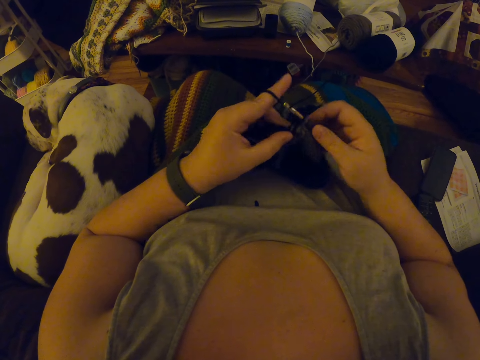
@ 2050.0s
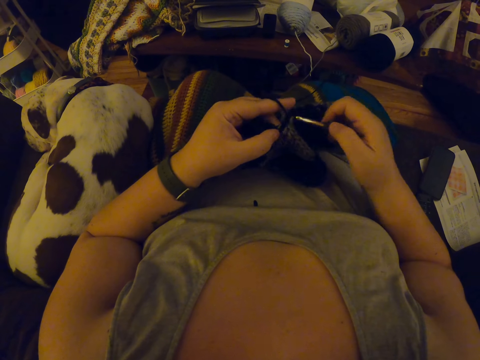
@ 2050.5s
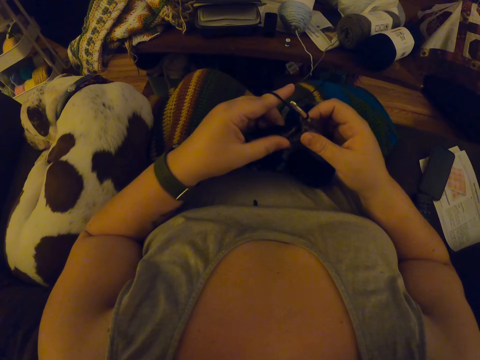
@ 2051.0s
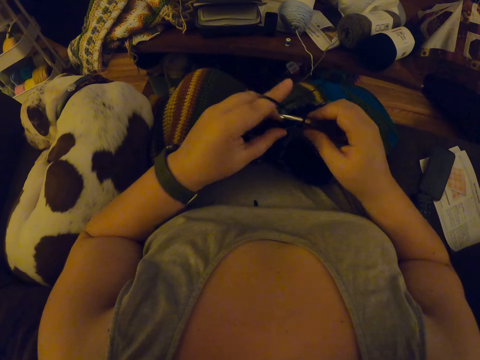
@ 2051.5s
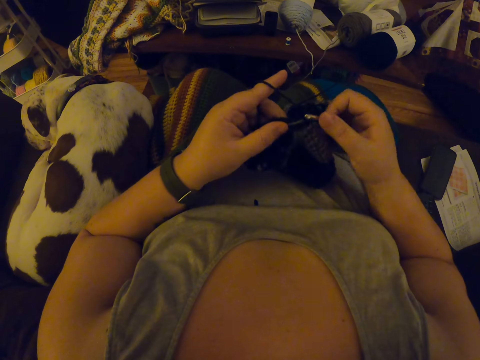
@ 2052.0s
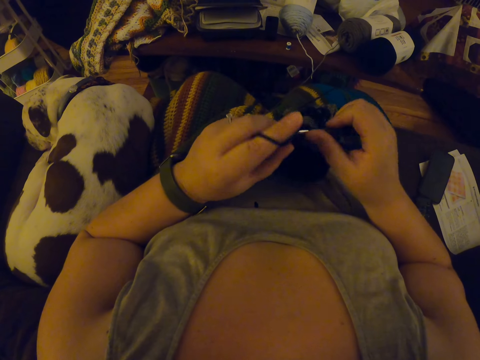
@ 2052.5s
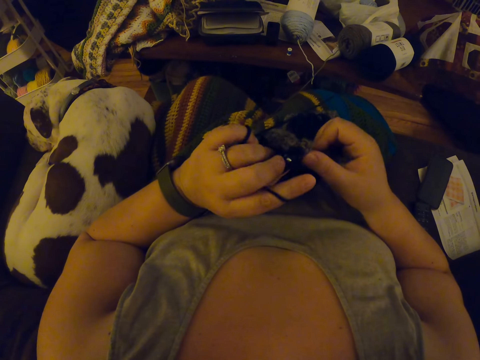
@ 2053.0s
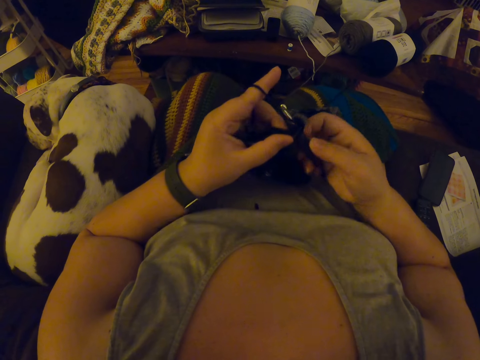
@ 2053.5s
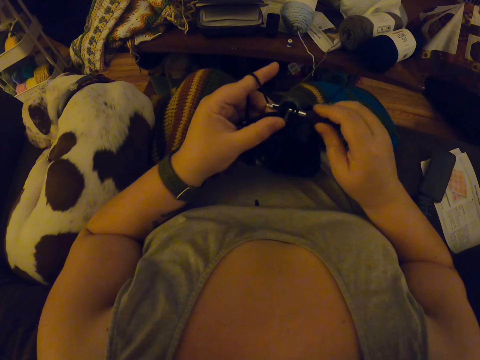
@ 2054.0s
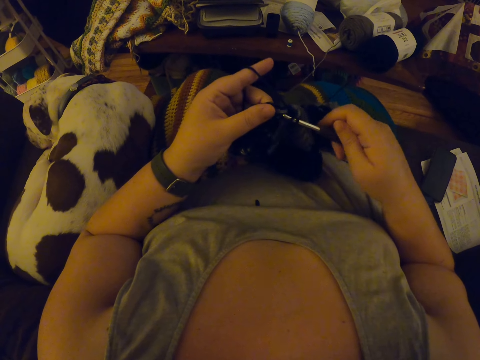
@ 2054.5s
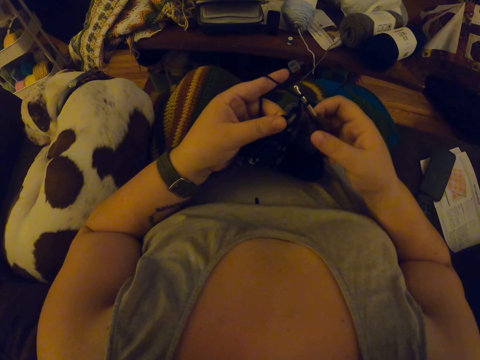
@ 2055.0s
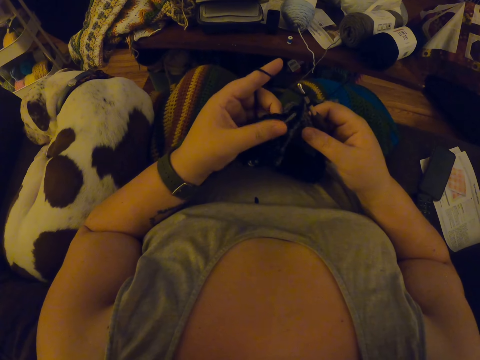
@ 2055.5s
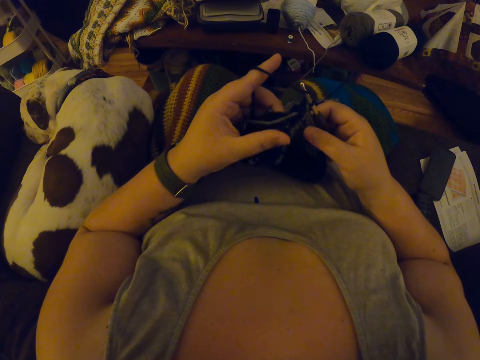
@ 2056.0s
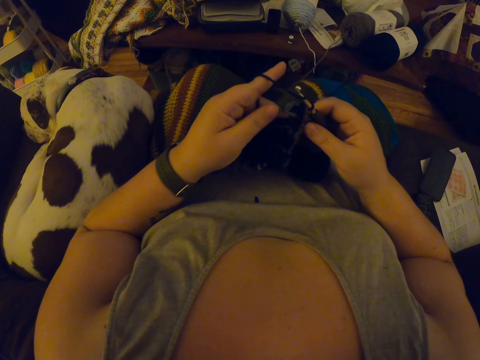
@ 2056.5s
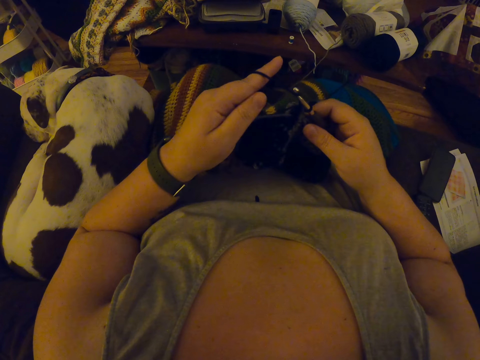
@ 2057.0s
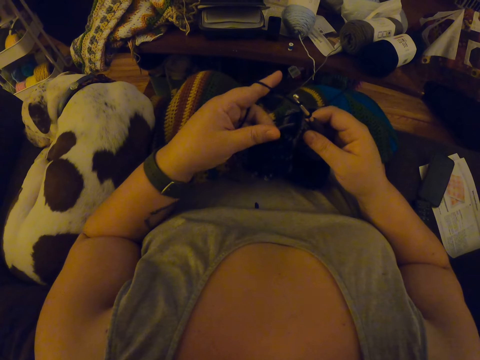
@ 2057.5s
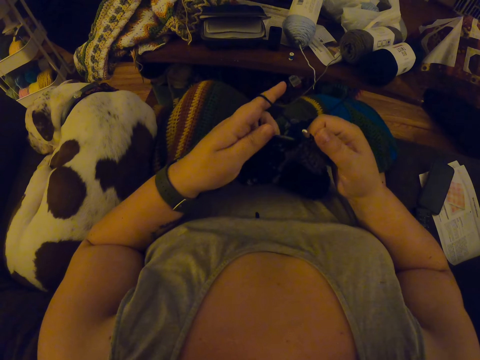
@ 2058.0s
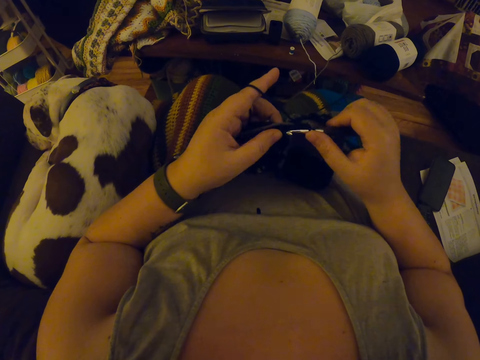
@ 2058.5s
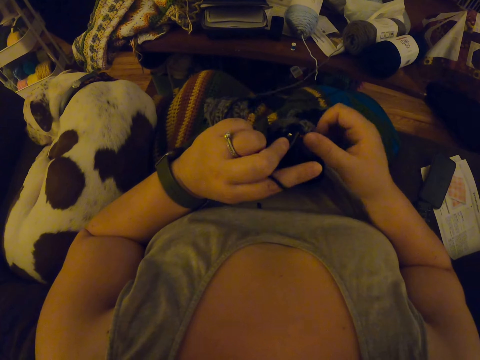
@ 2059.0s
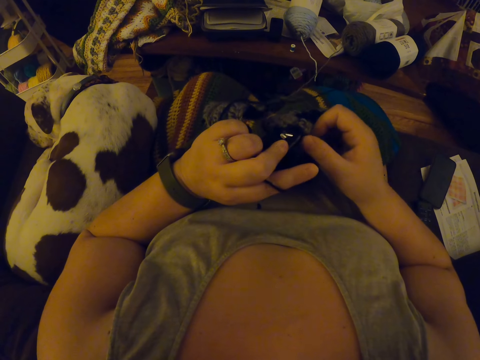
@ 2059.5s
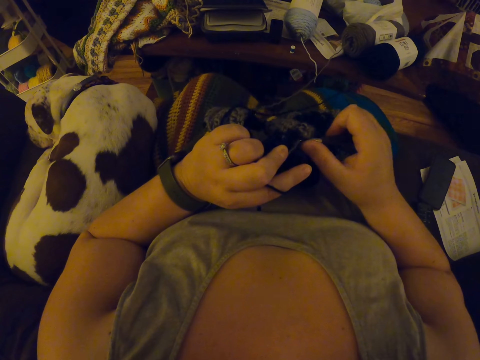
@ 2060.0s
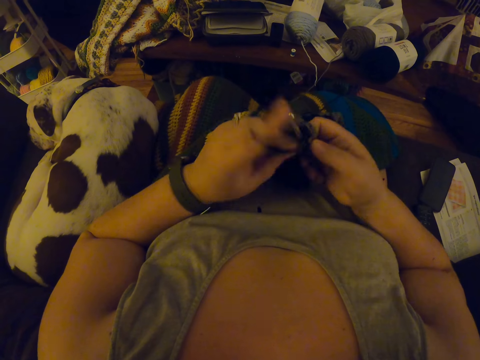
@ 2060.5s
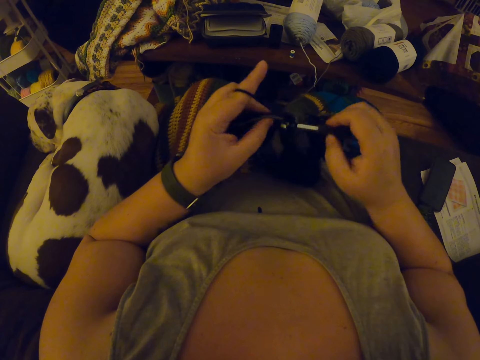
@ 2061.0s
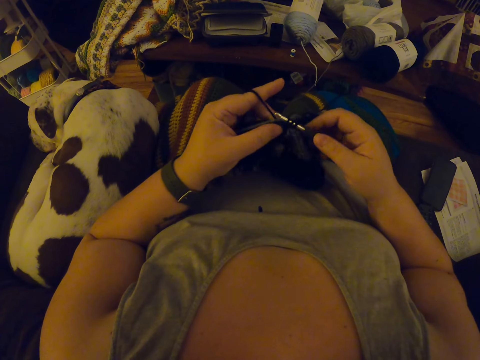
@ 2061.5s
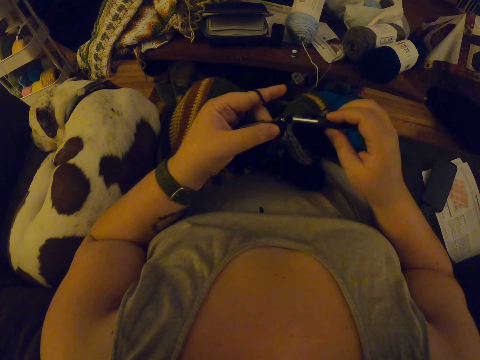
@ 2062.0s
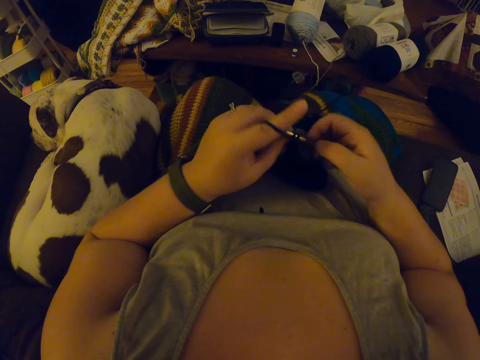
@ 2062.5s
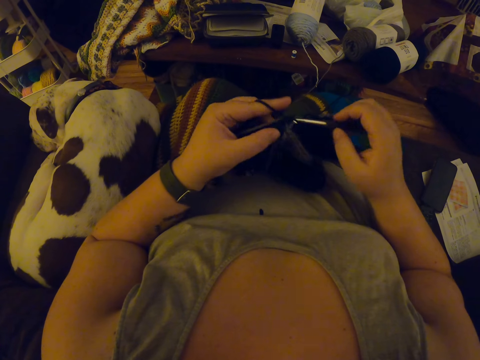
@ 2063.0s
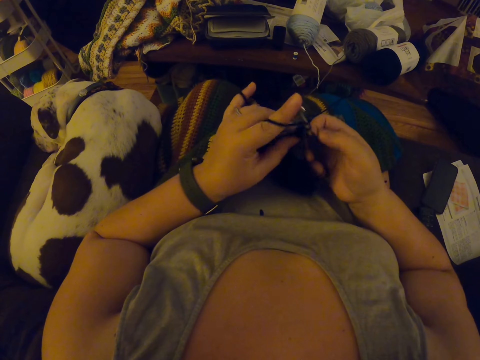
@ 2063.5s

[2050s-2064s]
The camera wearer pulls a yarn with her finger. She knits a garment with the yarn and a crochet hook.

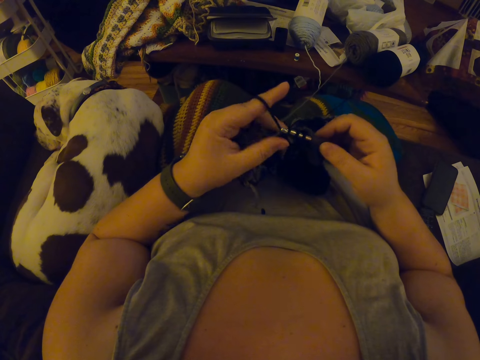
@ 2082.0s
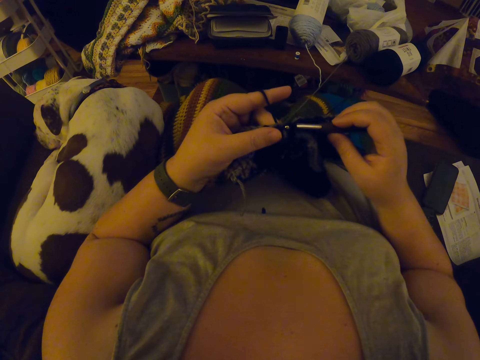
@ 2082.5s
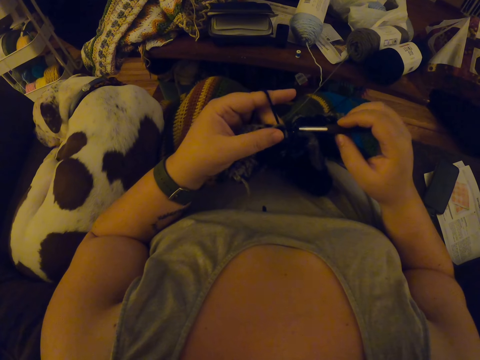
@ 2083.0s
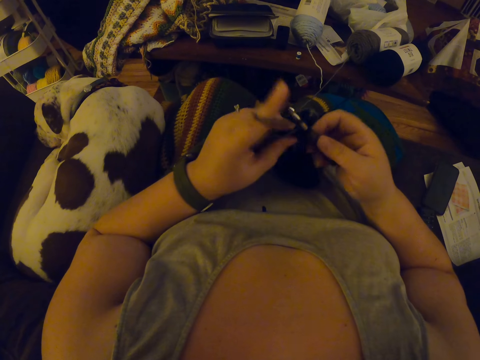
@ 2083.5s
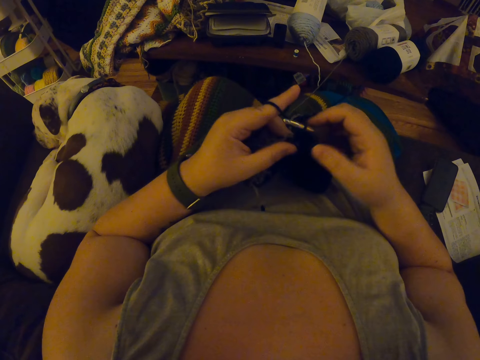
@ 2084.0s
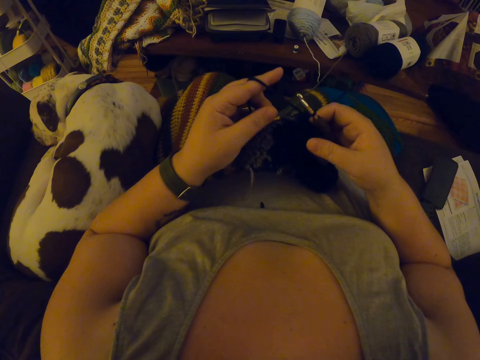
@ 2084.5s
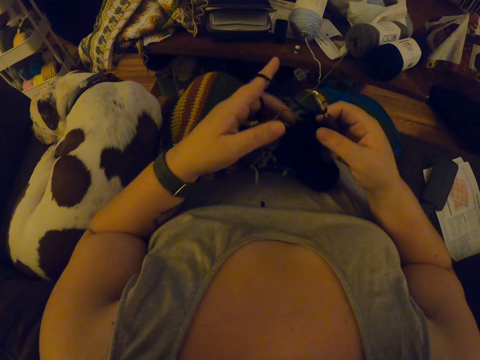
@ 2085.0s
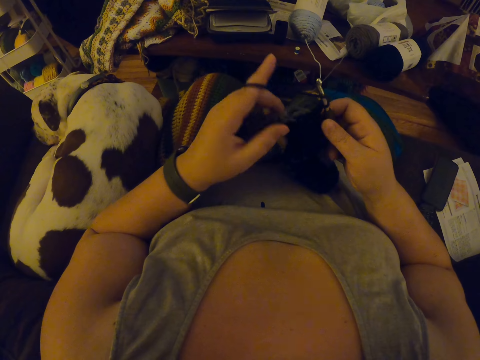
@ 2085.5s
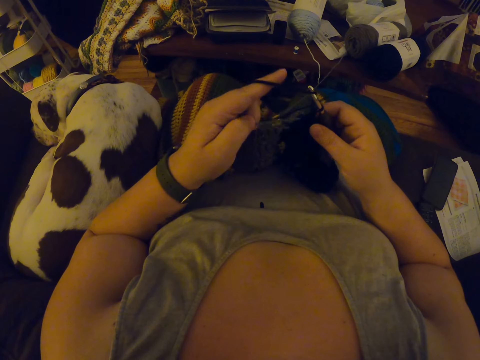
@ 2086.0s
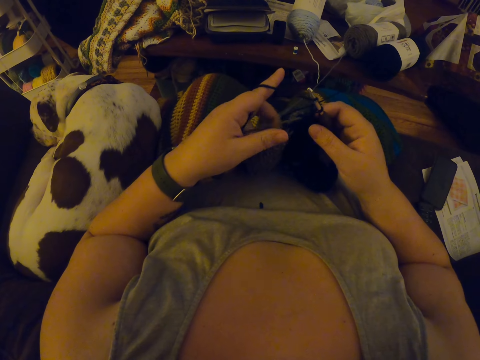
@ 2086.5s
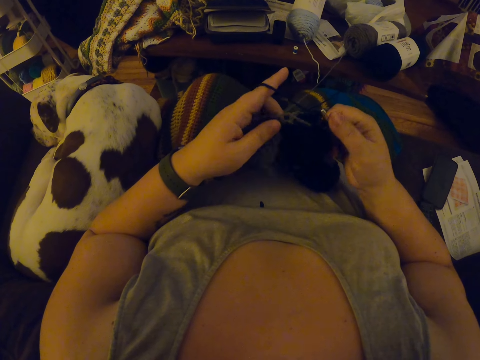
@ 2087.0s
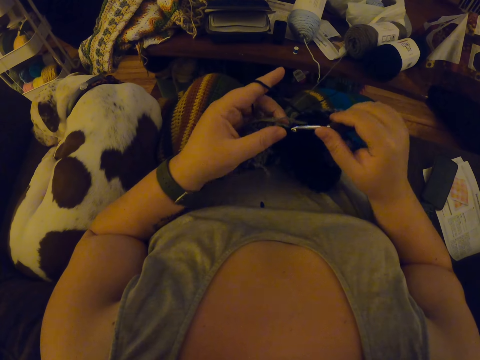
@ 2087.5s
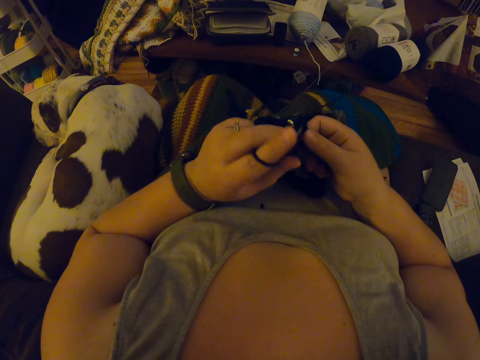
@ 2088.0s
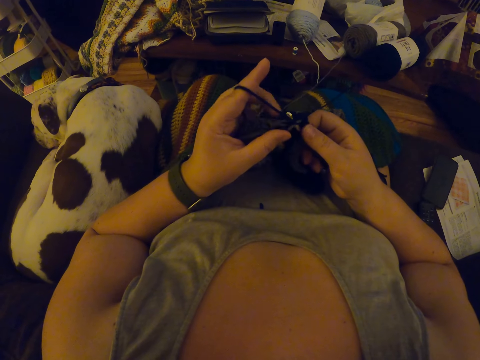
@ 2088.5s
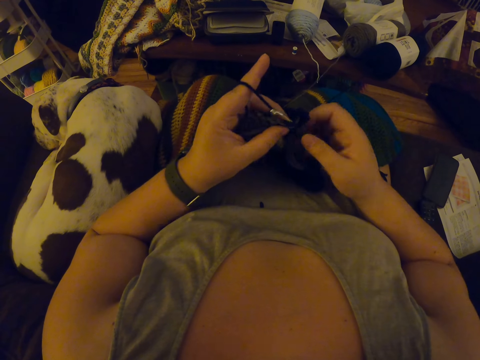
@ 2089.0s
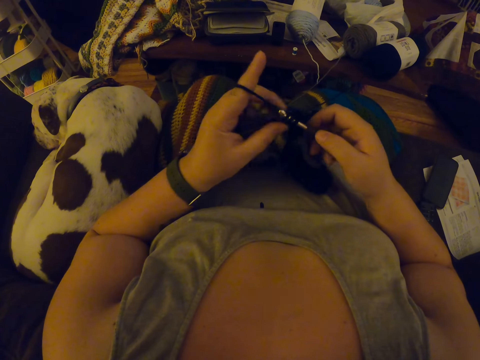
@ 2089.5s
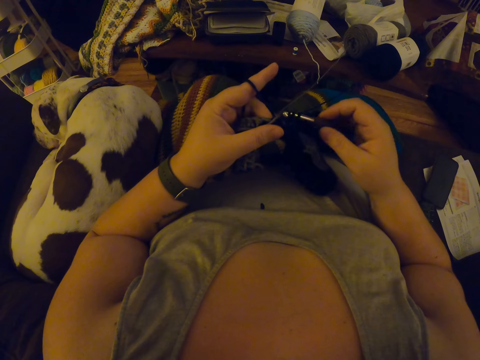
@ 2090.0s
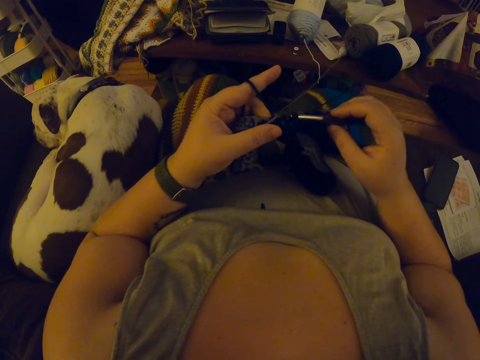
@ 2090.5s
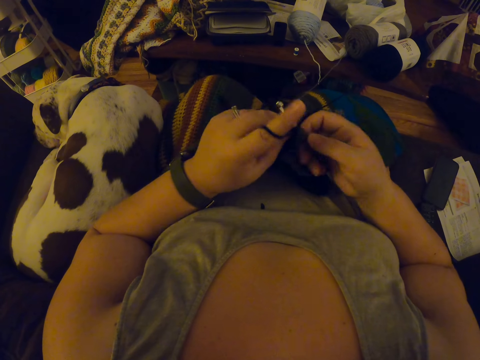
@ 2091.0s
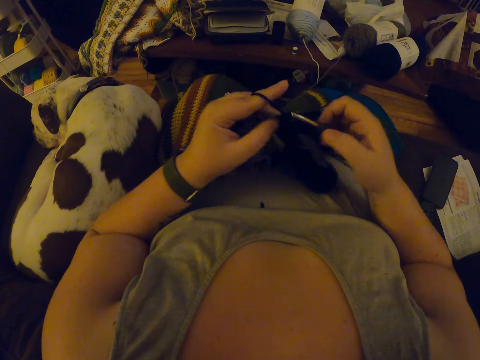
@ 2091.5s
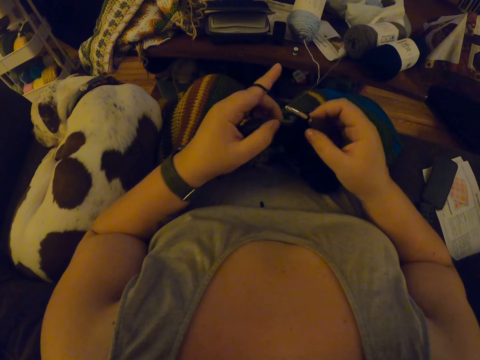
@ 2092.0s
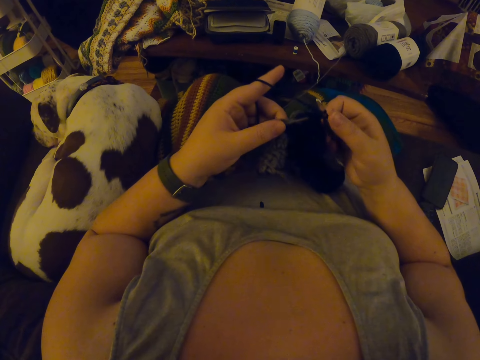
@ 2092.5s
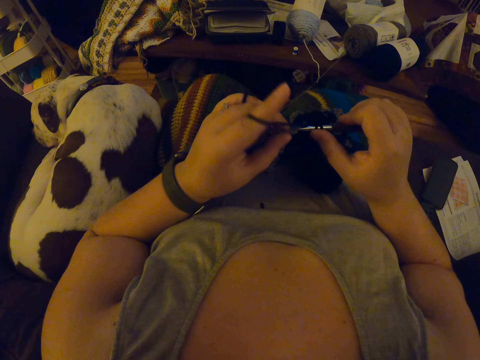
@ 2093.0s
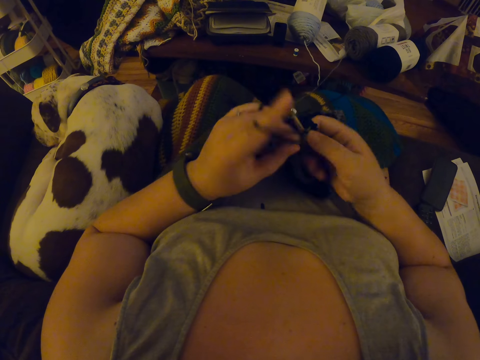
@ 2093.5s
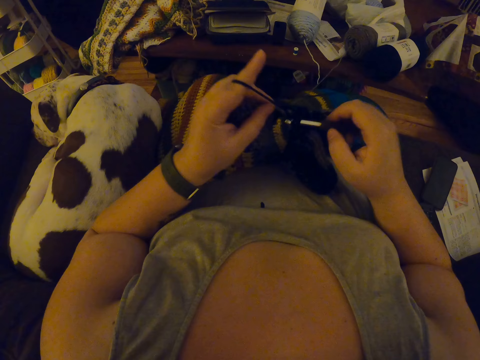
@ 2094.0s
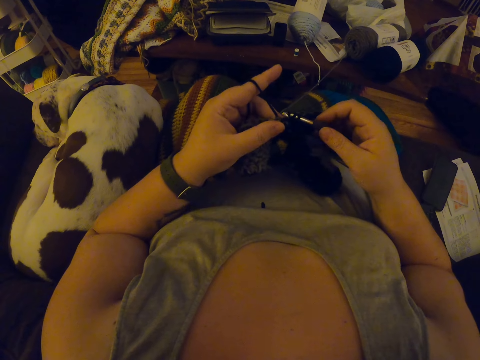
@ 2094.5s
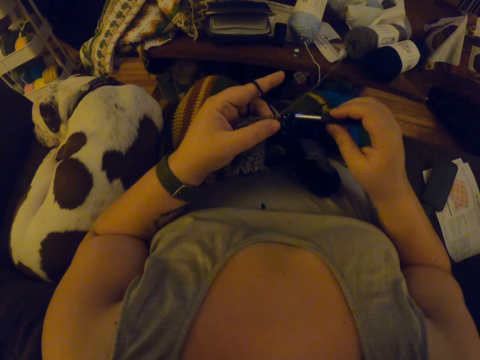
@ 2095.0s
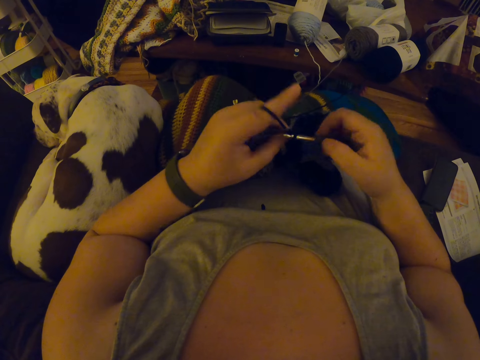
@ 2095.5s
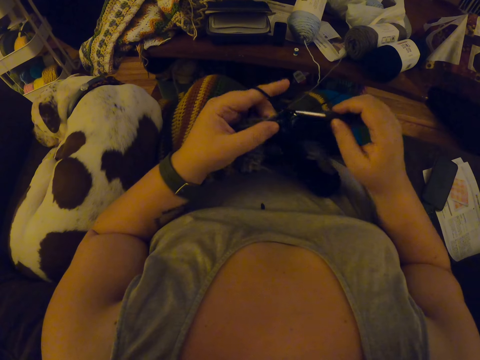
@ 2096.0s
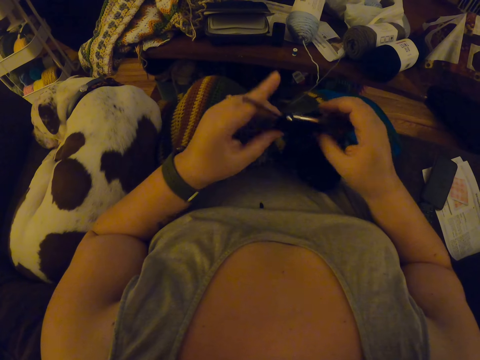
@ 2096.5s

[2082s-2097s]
The camera wearer pulls a yarn with her finger. She knits a garment with the yarn and a crochet hook.
